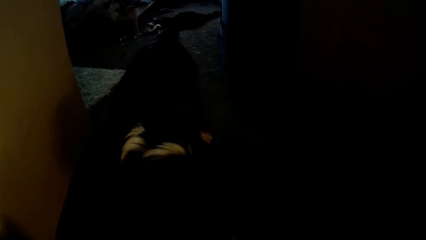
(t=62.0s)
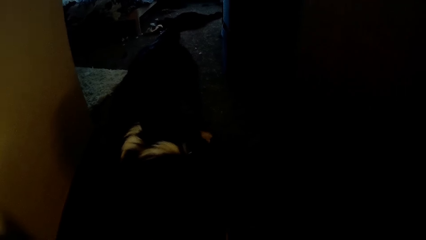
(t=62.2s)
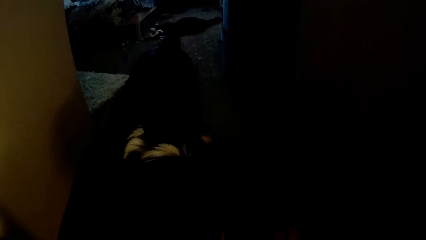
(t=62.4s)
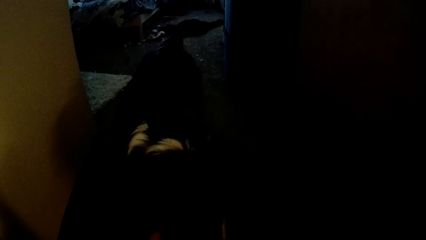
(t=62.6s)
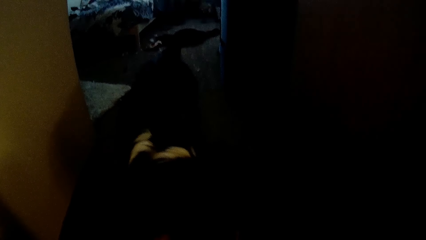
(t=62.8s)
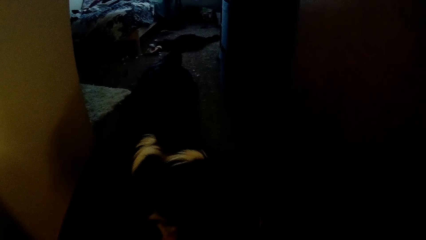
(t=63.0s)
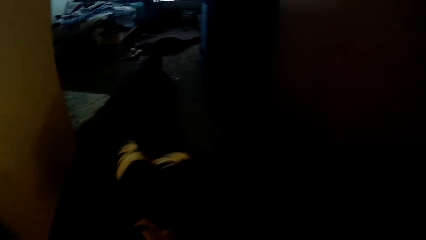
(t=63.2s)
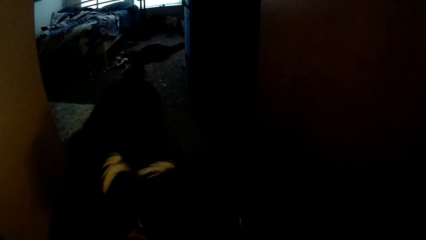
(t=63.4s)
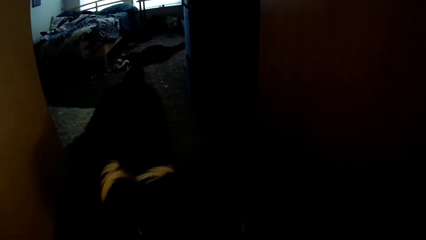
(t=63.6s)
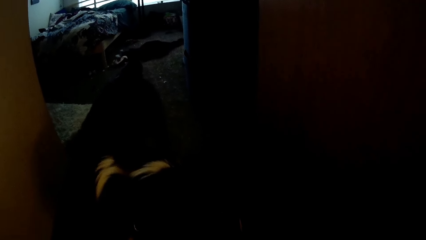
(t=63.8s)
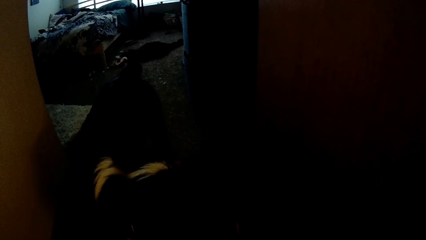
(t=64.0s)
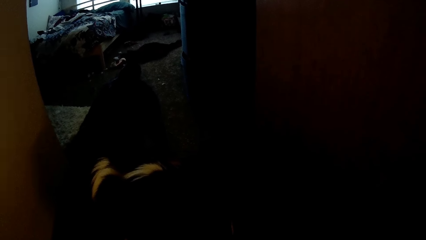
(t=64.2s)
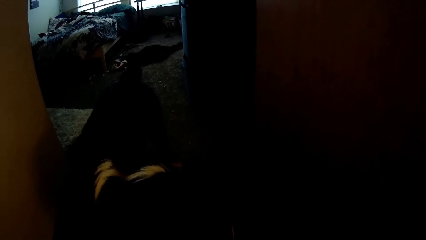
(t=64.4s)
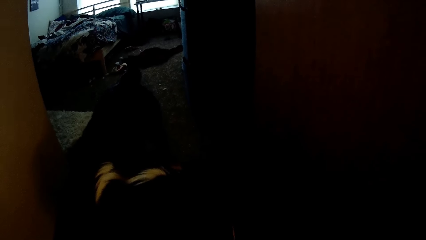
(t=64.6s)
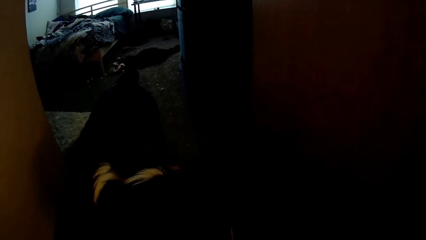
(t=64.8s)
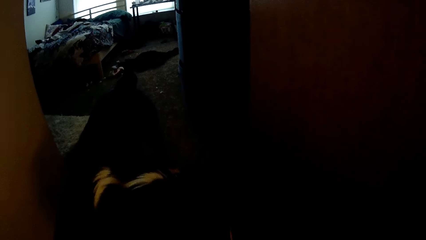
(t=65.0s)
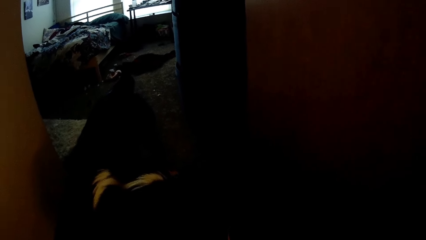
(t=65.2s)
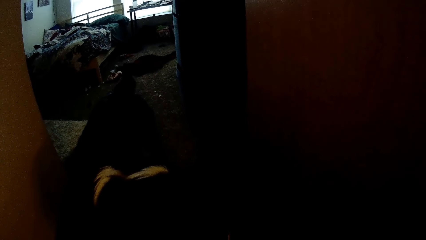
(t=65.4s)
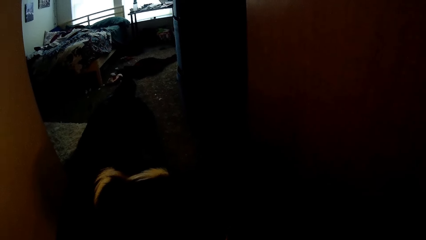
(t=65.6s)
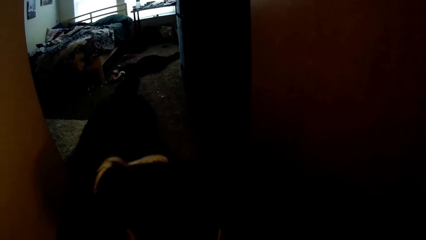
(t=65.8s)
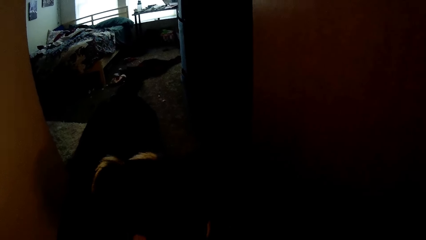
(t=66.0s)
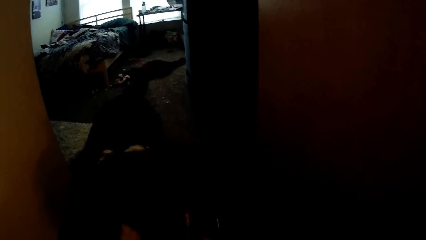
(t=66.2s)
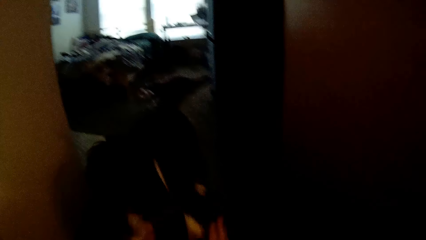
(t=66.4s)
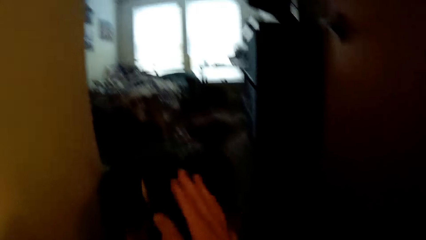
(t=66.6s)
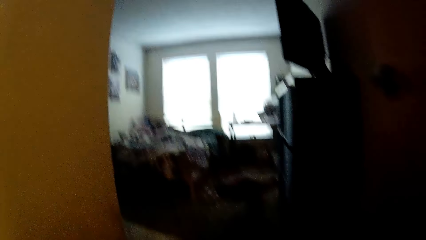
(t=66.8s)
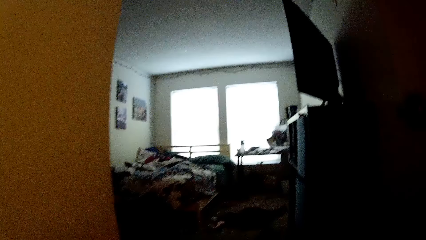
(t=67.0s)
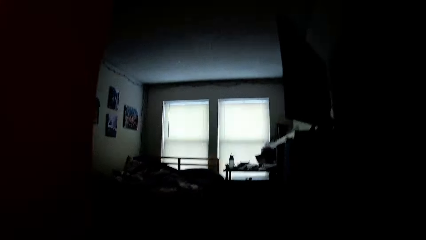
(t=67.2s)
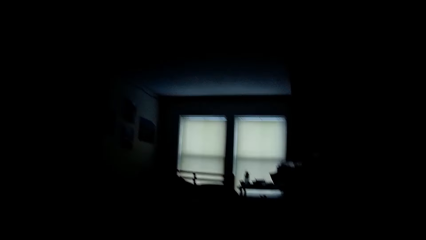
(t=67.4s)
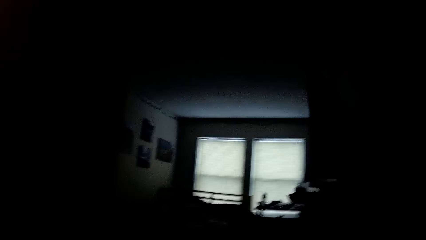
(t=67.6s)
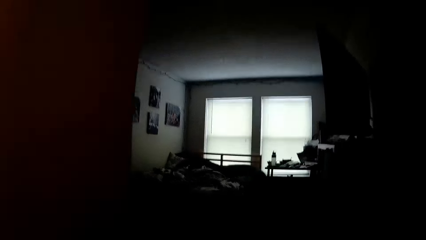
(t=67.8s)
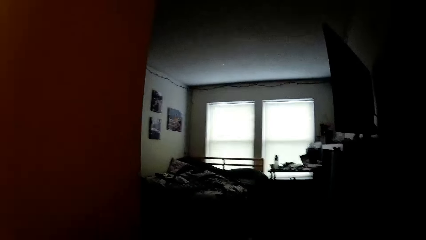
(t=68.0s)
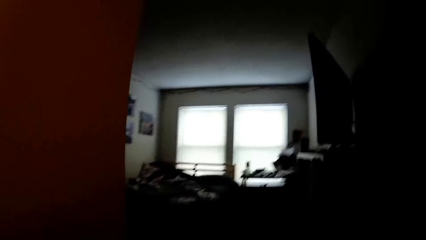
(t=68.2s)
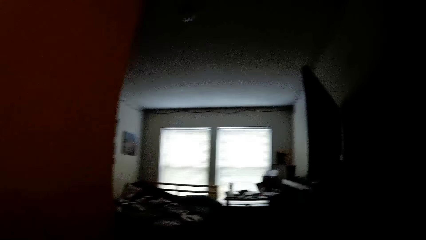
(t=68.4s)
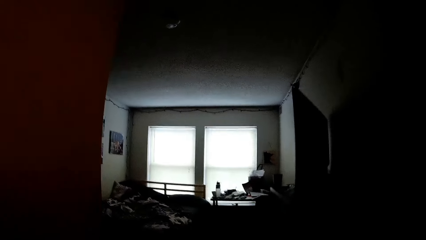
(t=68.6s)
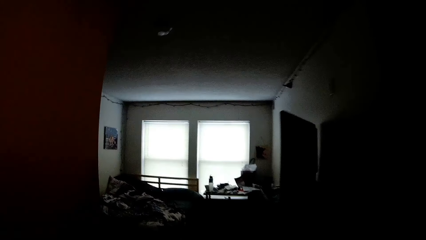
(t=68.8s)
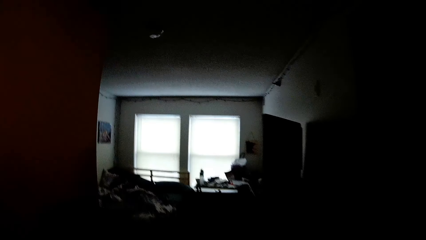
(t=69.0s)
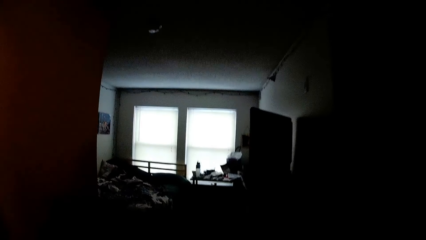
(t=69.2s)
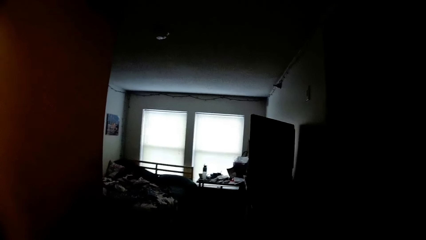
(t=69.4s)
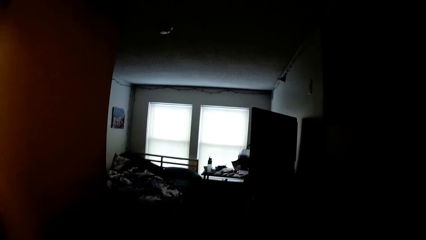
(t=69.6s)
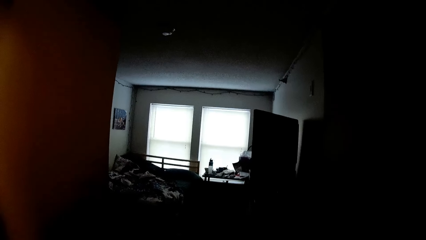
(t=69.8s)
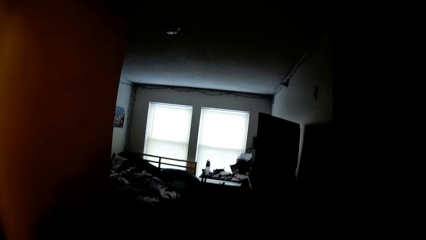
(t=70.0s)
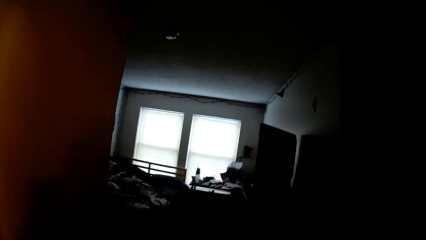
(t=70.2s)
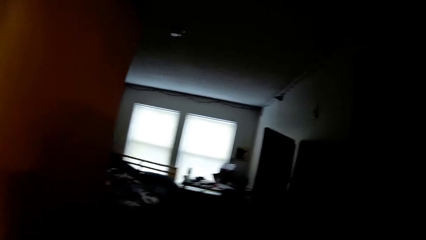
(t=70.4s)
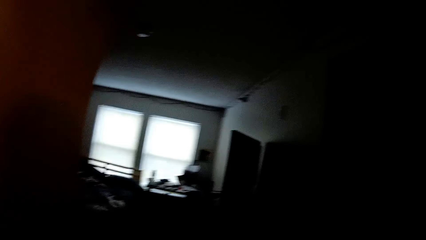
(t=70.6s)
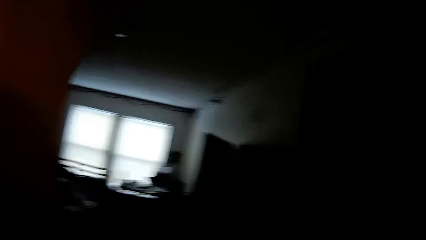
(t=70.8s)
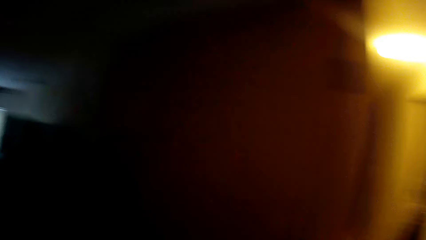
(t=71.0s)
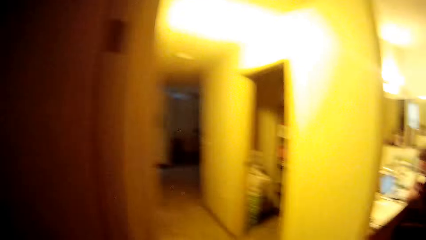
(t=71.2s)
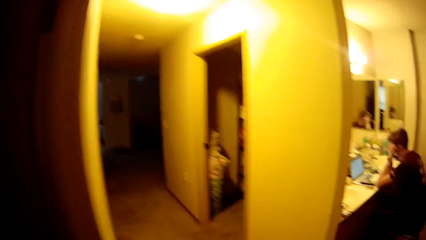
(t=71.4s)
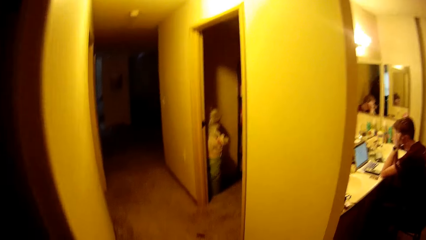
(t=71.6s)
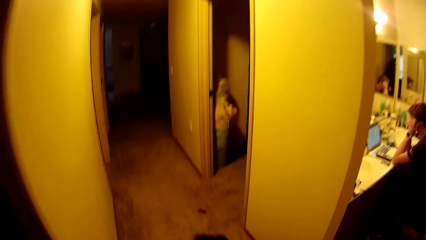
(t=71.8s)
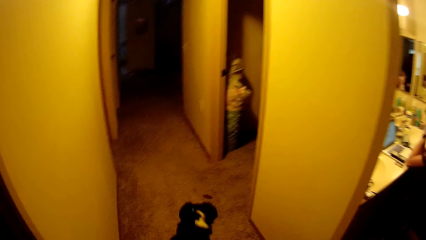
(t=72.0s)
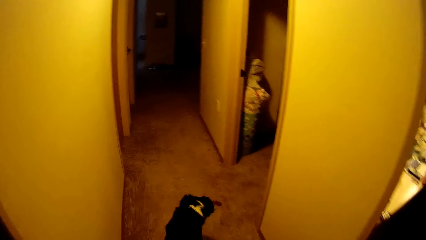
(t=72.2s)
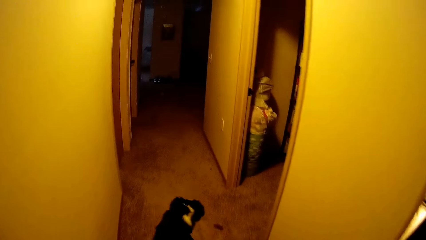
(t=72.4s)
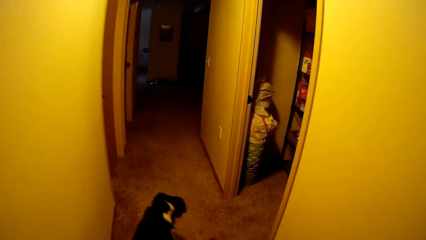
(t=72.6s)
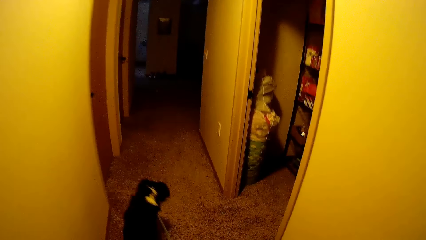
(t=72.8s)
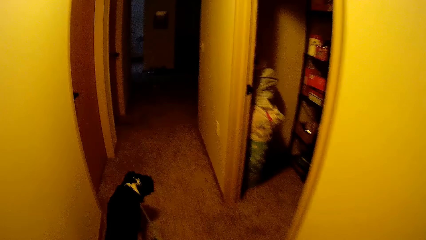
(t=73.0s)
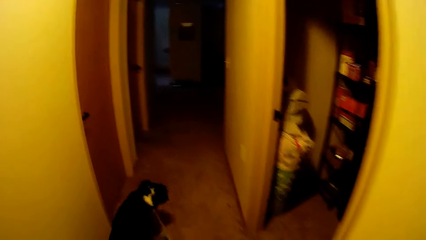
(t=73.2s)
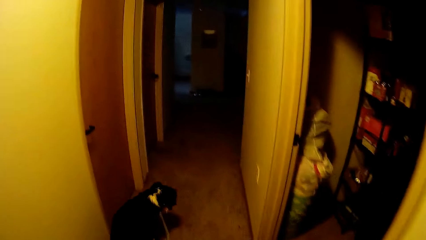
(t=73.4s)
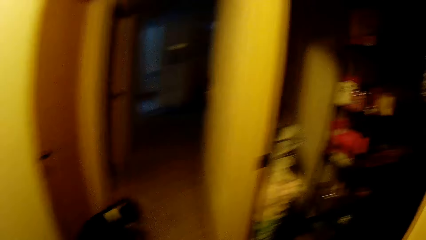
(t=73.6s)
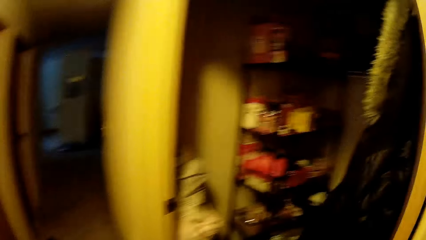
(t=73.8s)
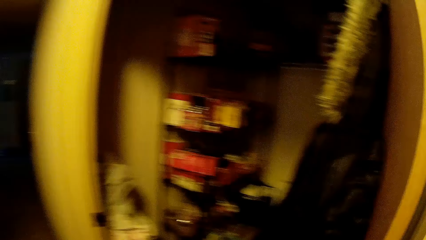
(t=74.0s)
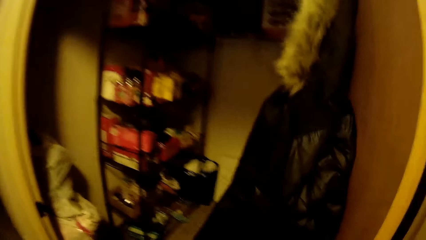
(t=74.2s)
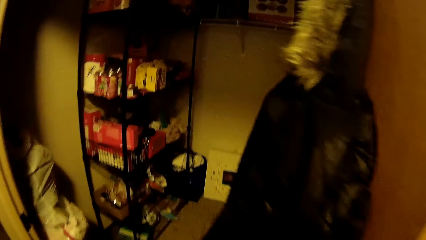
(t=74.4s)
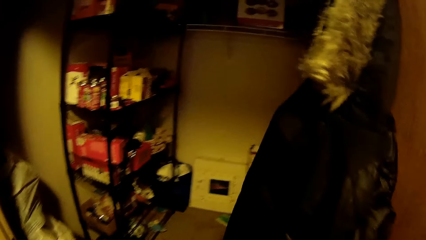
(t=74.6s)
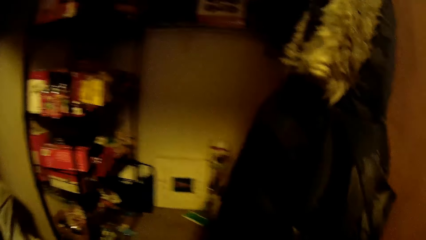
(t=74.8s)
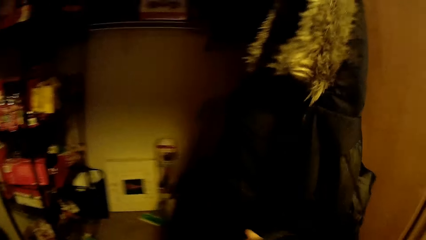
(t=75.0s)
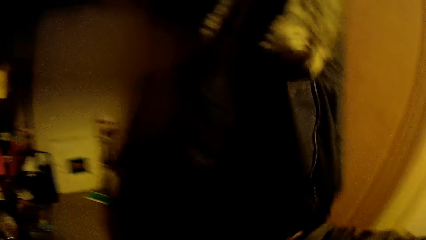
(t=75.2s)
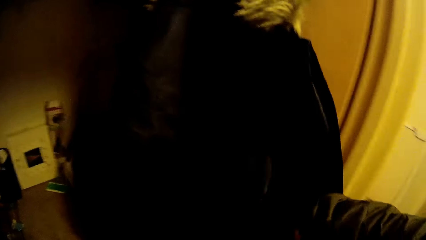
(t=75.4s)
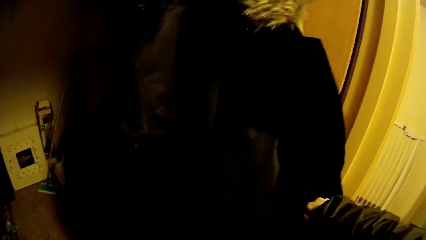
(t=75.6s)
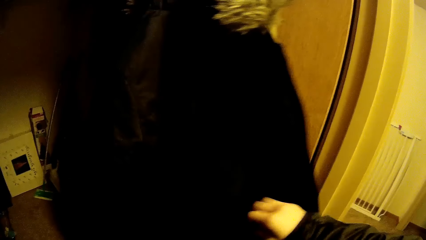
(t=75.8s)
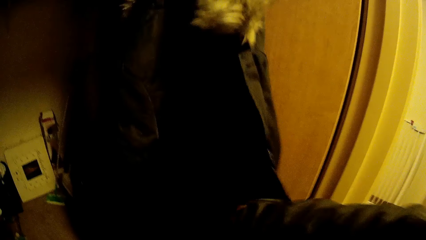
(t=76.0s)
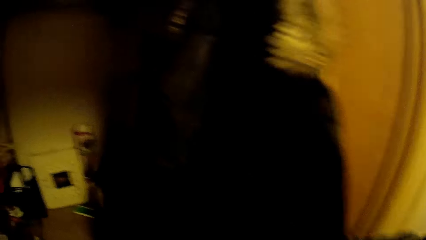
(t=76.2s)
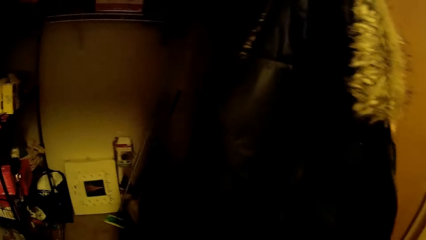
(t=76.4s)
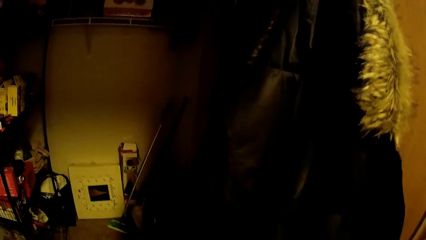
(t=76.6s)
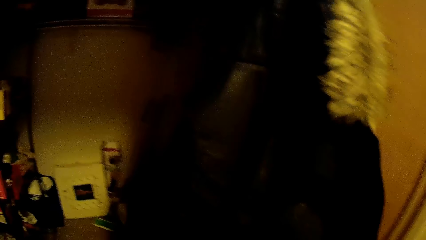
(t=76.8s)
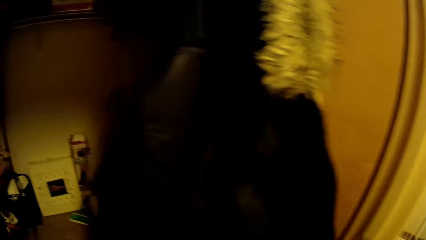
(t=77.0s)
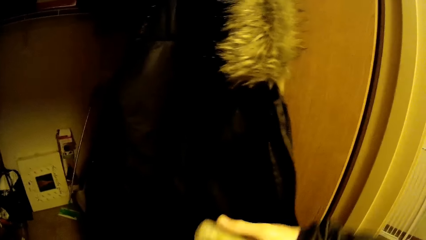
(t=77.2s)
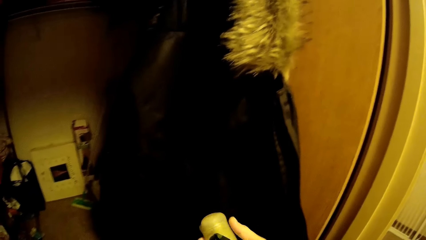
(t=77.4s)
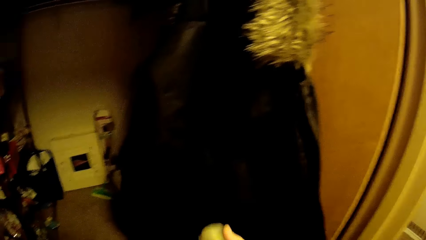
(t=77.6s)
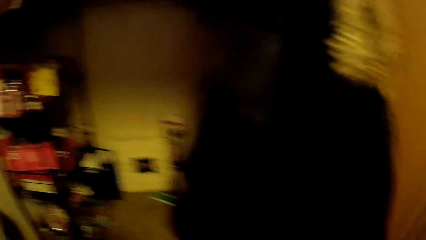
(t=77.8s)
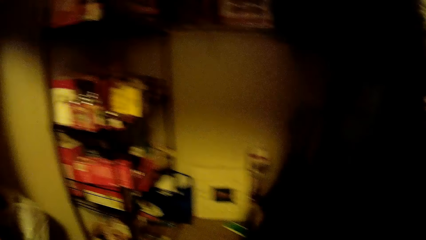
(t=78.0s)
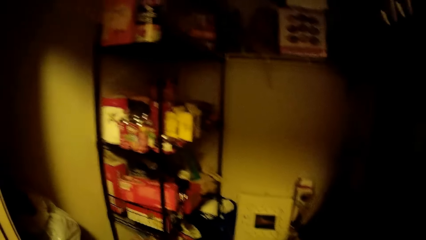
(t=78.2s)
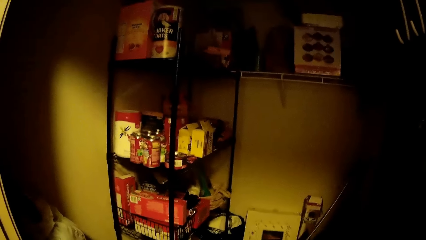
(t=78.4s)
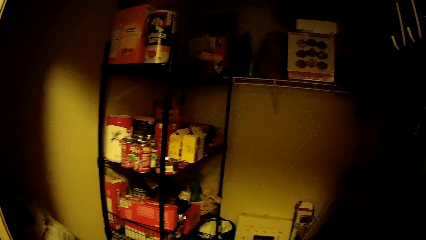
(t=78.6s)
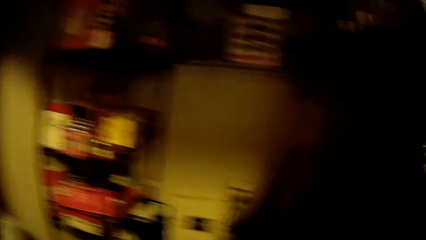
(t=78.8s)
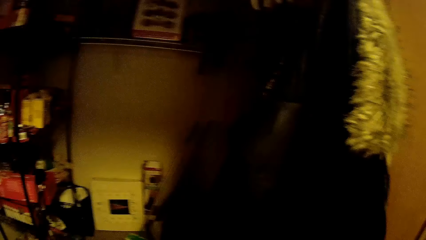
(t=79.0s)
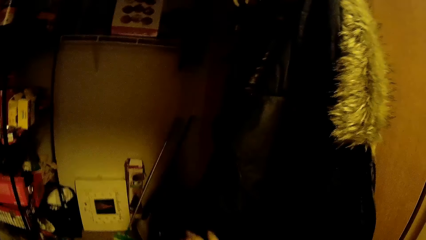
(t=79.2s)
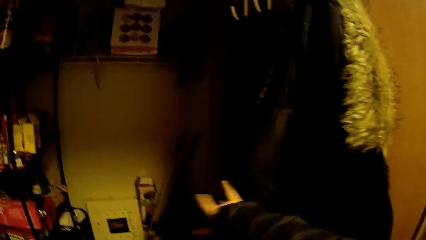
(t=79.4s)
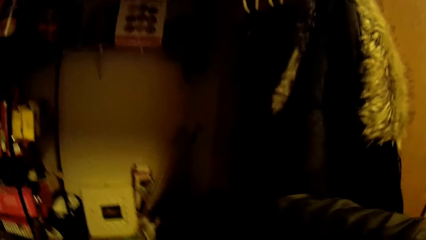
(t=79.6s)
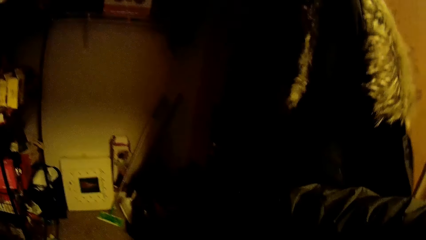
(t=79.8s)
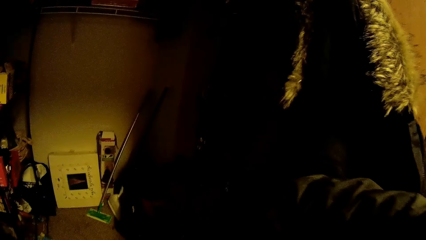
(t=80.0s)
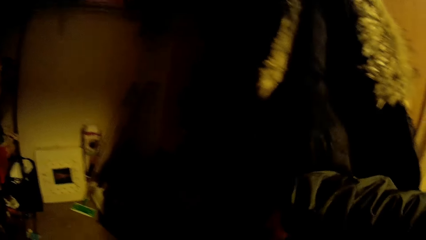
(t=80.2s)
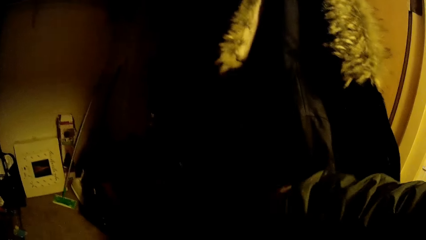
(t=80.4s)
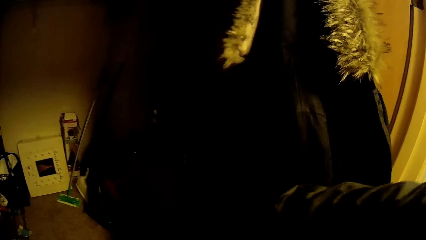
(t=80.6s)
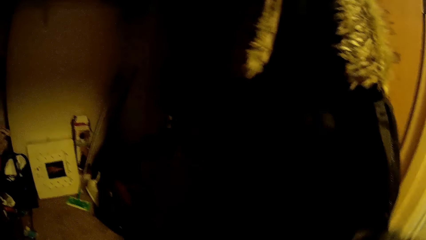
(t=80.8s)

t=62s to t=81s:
The camera wearer looks on the bed. They walk the dog in the house. They hold the fur fabric. They search for something from the jacket.
